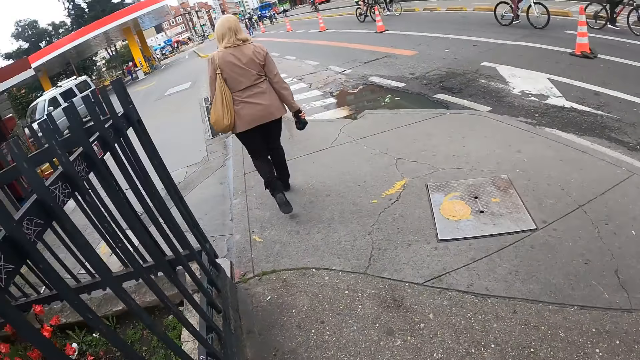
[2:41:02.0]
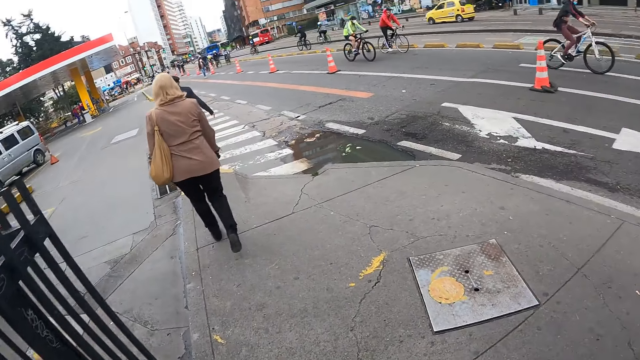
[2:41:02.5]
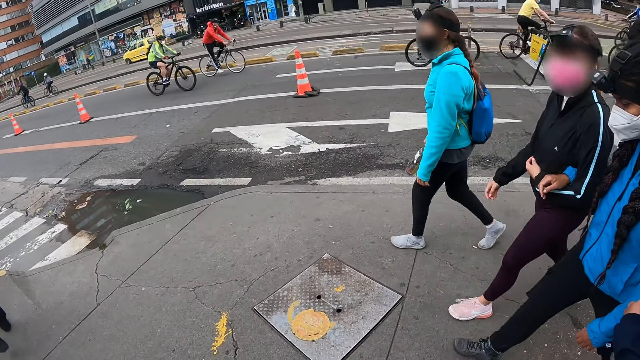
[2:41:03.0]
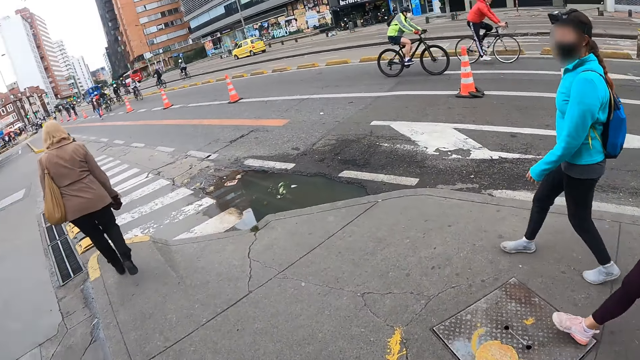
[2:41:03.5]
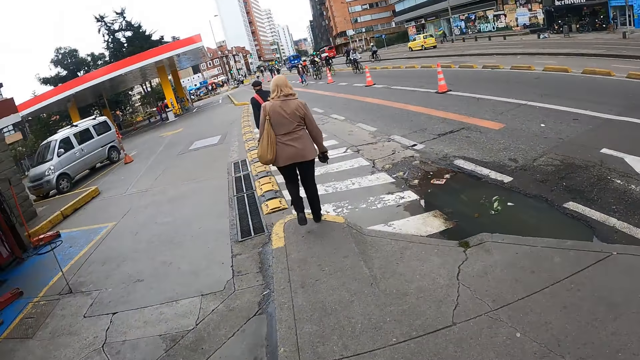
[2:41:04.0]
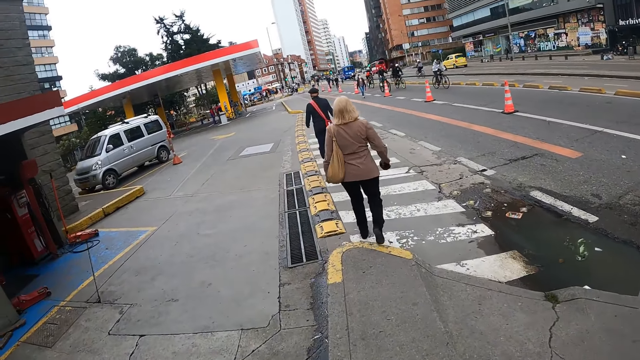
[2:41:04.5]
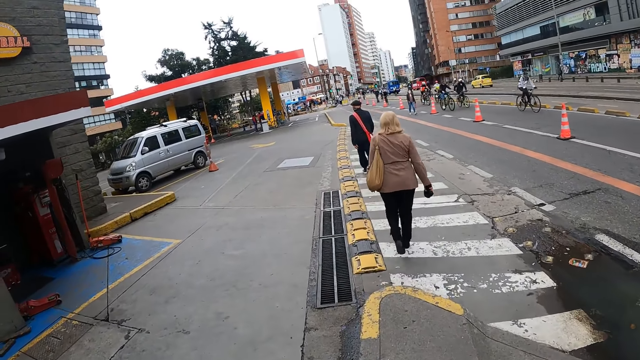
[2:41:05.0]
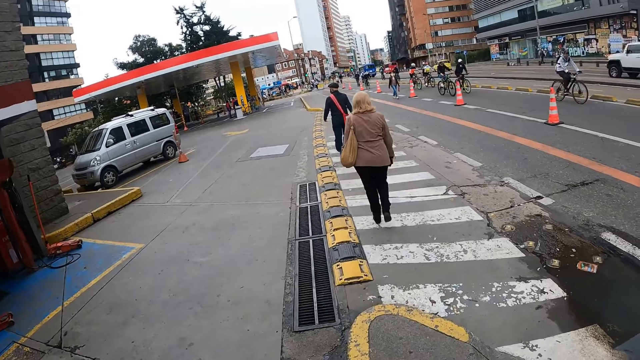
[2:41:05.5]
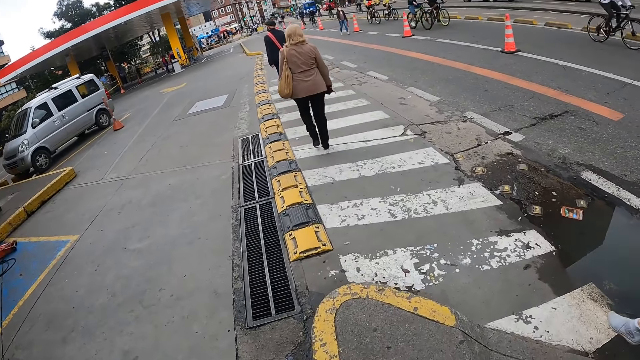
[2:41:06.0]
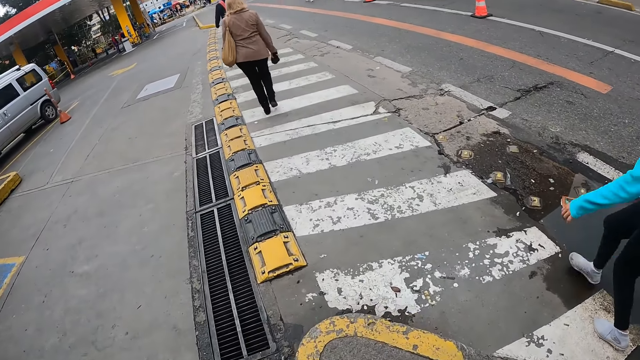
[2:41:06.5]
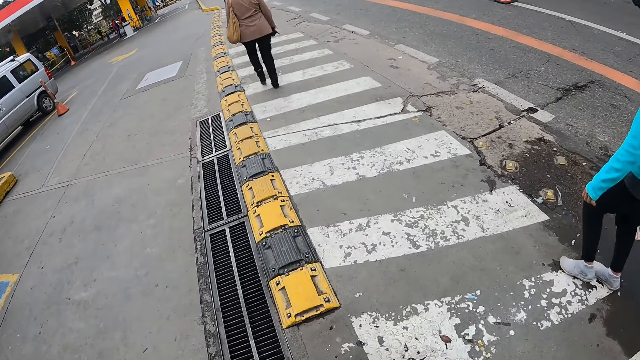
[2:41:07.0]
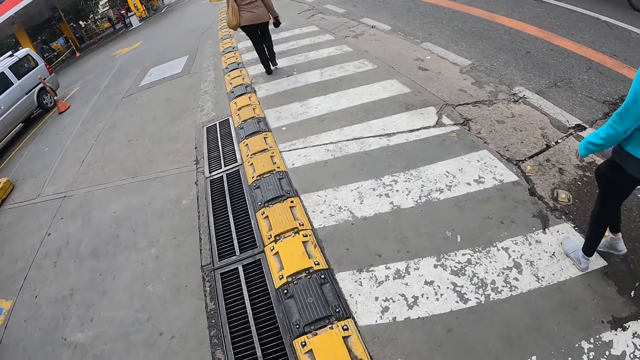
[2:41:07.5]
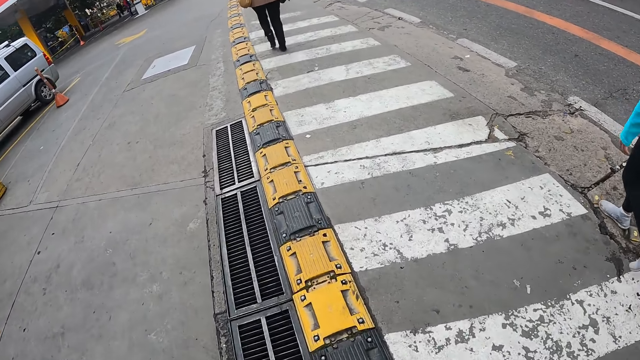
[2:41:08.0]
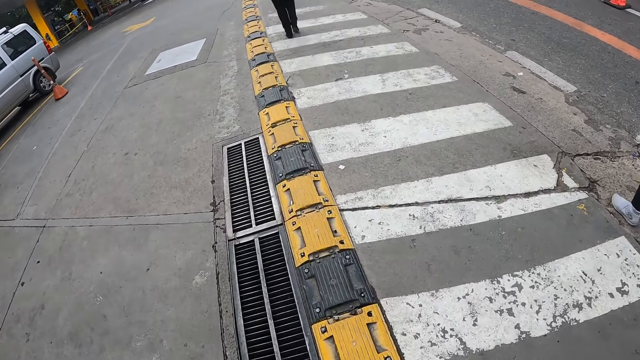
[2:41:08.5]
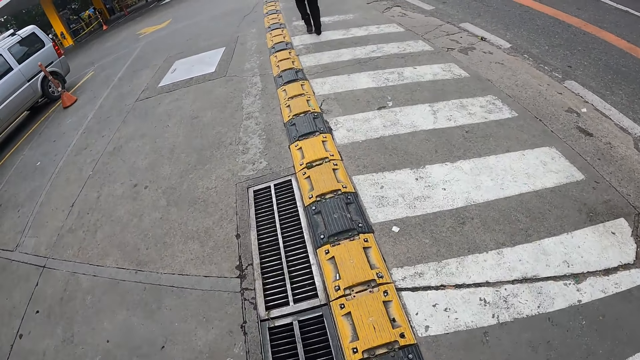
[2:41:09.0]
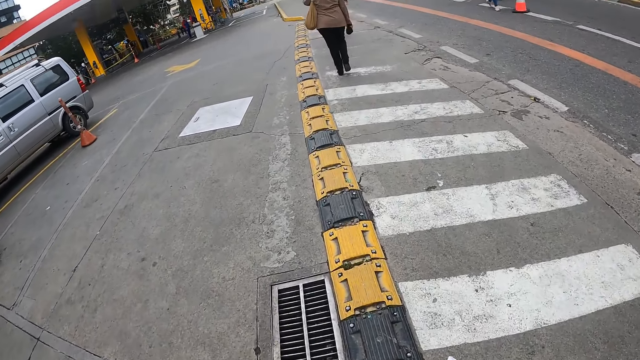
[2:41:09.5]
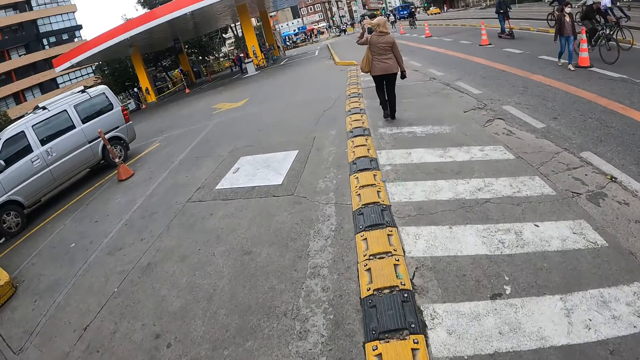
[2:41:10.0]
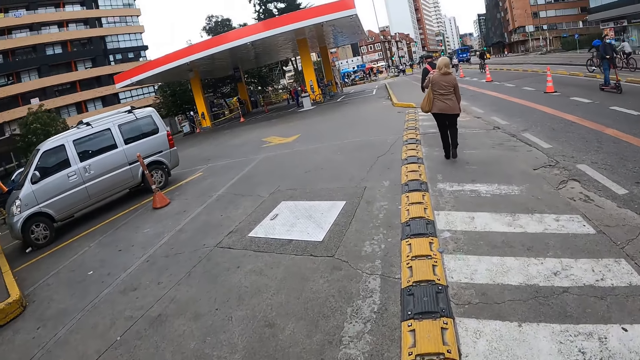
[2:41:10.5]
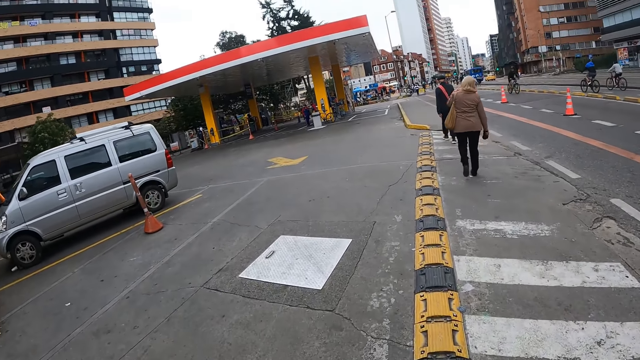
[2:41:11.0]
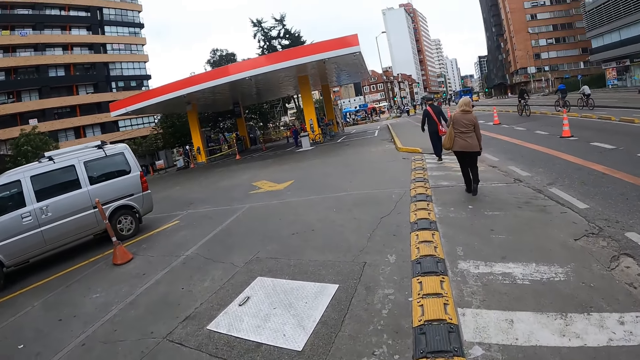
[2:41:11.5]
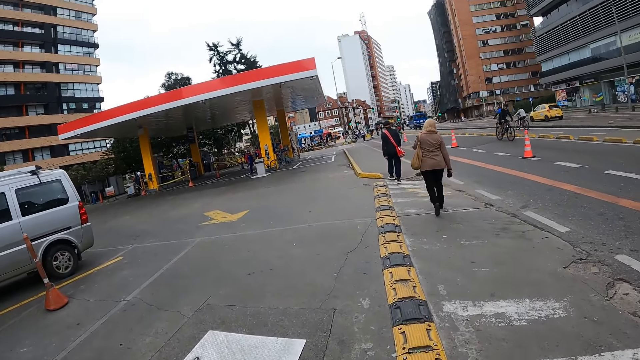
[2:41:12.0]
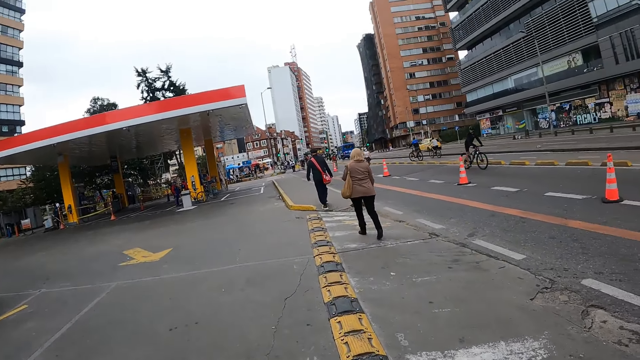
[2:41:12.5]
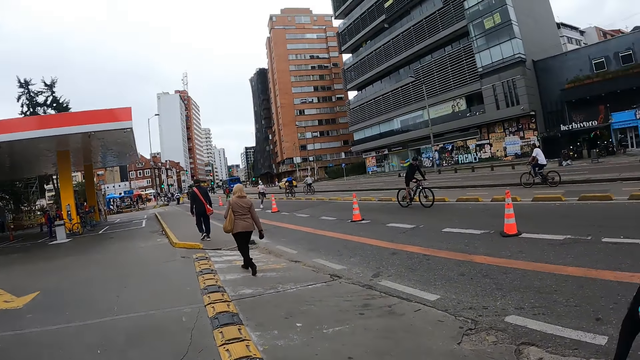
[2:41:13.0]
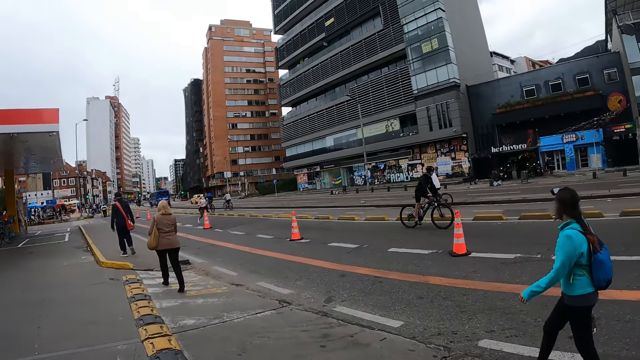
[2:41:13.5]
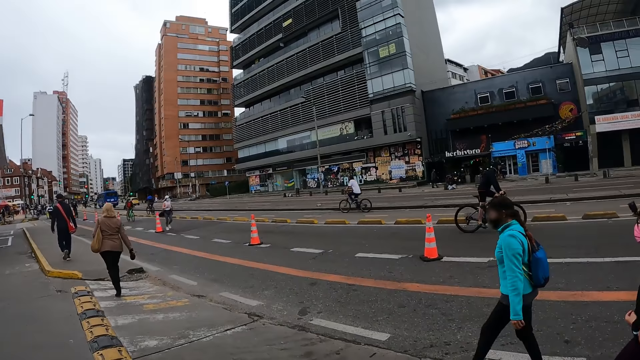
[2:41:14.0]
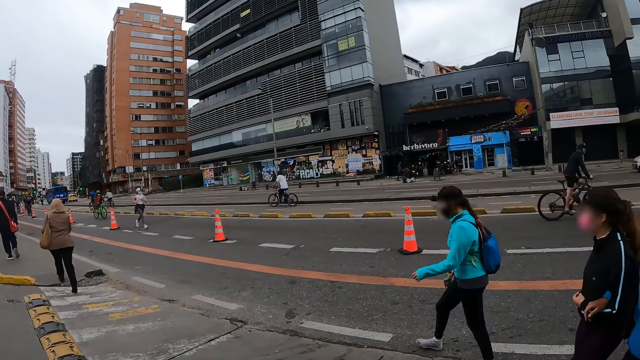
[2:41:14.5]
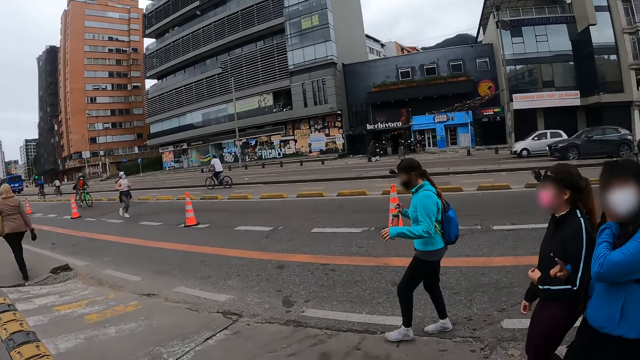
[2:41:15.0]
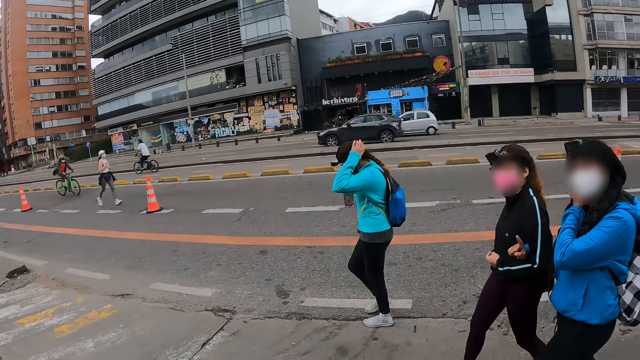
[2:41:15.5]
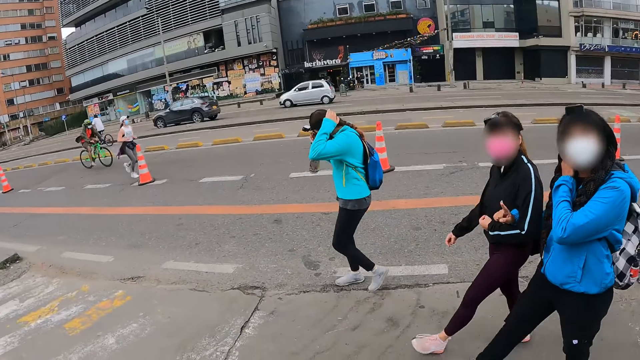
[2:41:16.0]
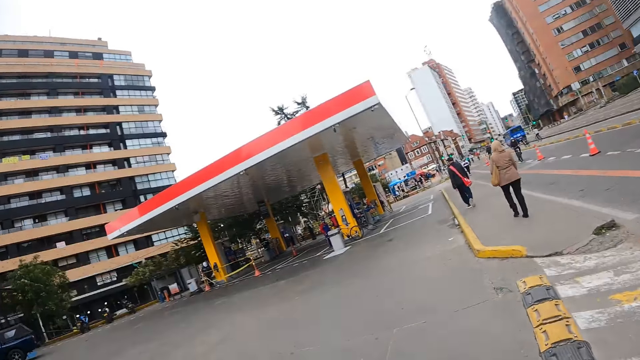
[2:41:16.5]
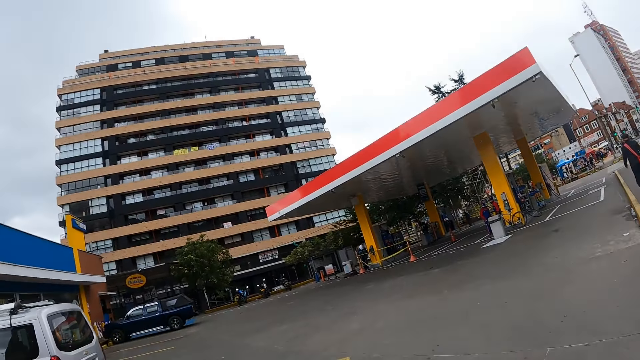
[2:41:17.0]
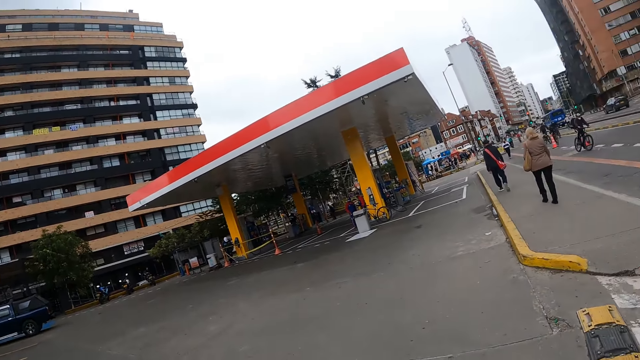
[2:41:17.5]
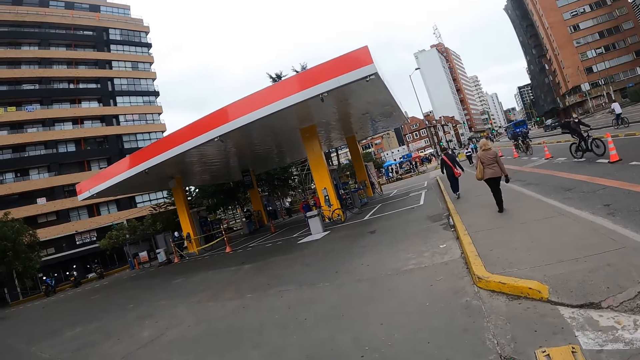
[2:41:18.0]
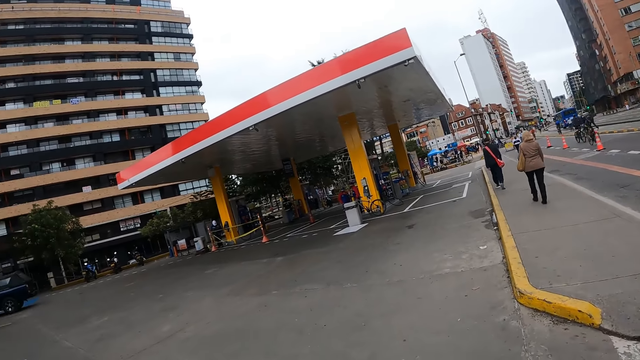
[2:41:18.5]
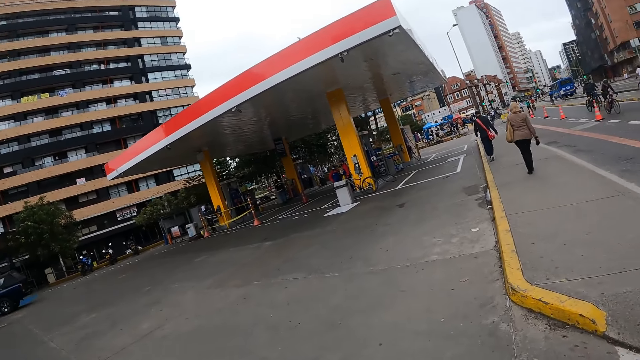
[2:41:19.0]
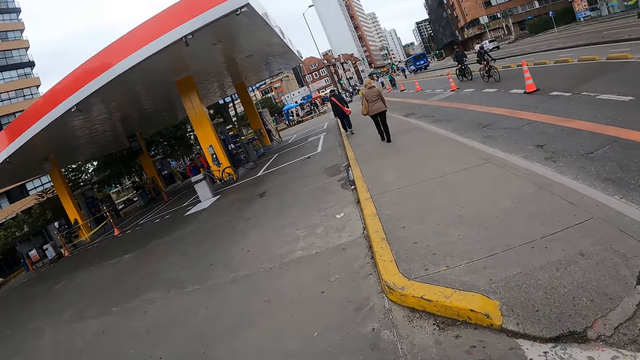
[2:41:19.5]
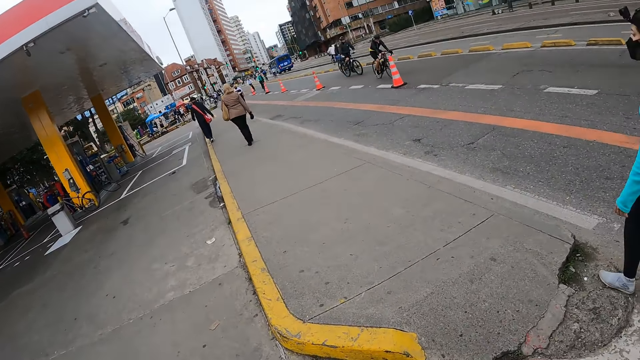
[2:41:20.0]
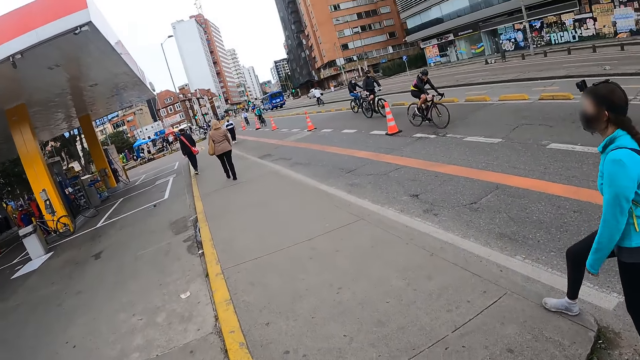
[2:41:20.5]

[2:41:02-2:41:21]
The camera wearer gestures with his hand. He looks around the streets.
